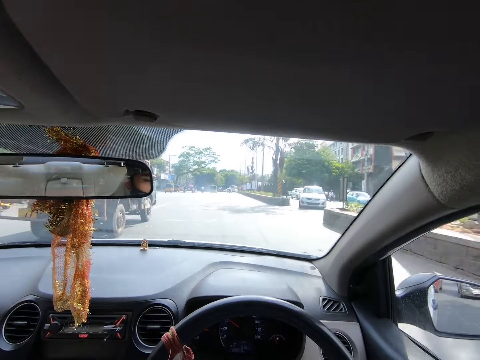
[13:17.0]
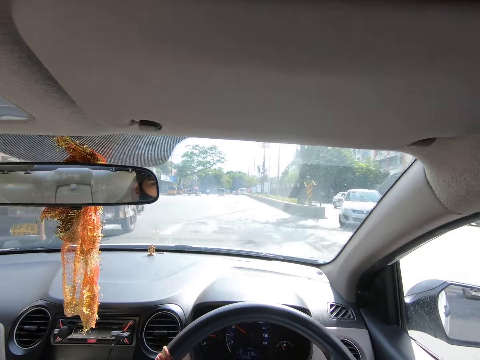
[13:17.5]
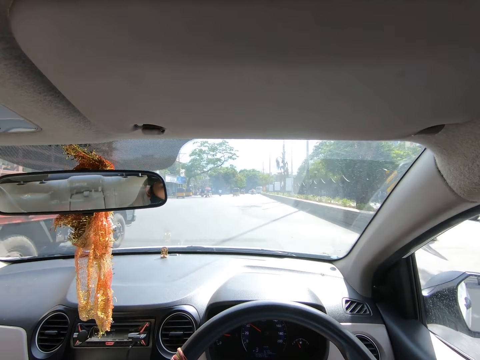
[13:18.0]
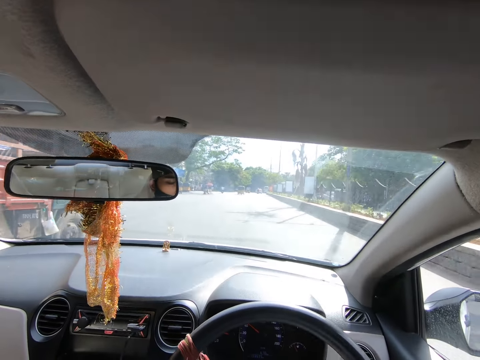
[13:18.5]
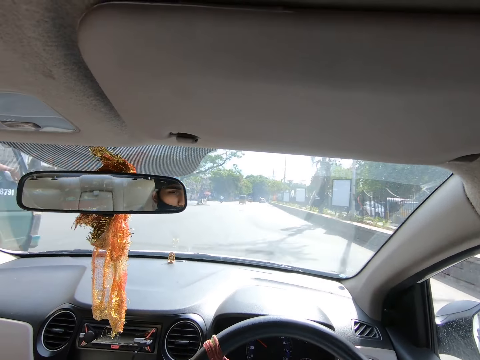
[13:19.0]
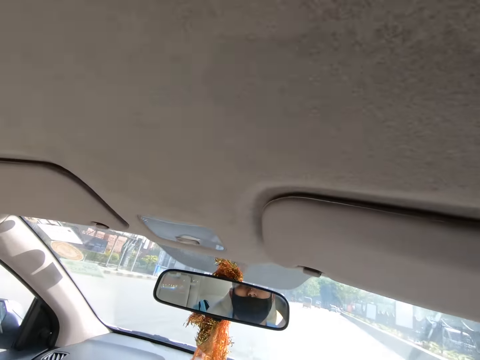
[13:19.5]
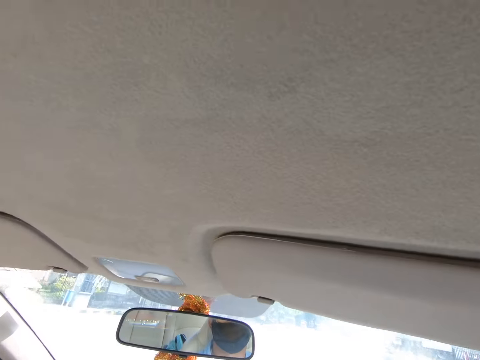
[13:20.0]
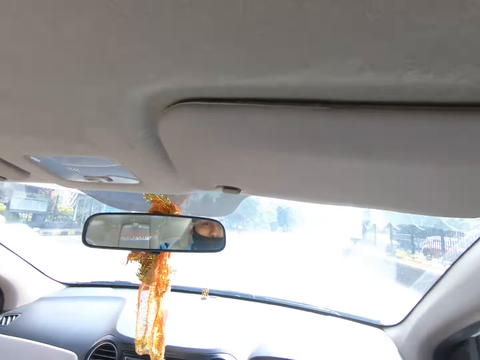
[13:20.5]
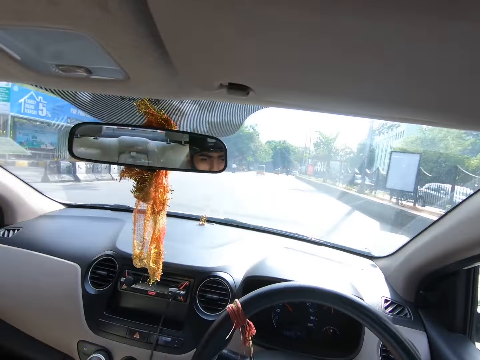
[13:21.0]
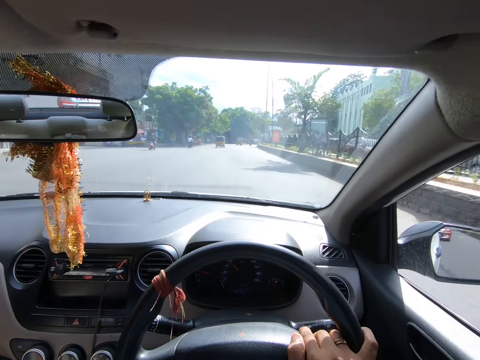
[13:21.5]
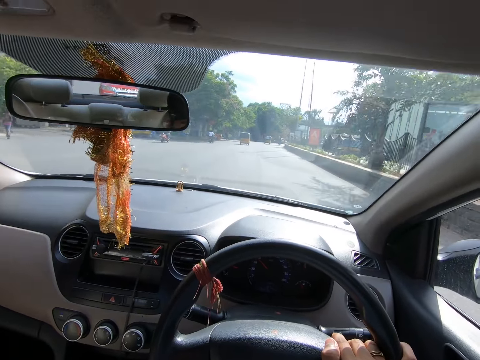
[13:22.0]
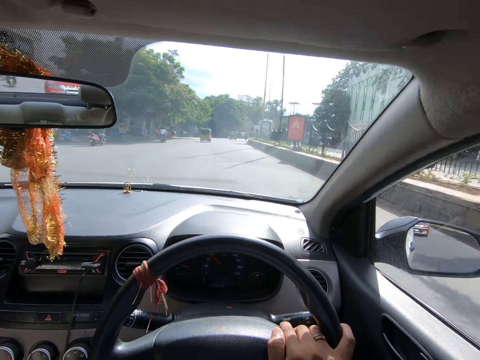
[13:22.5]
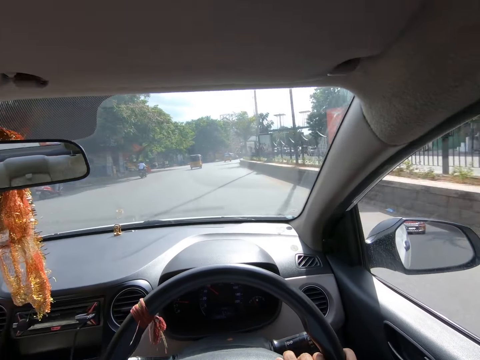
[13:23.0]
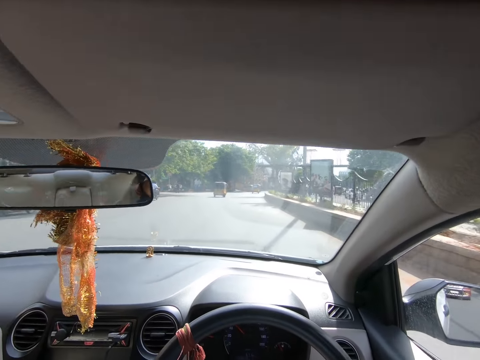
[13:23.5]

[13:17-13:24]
A white car drives past the camera wearer. A red car drives past the camera wearer. A truck drives past the camera wearer.

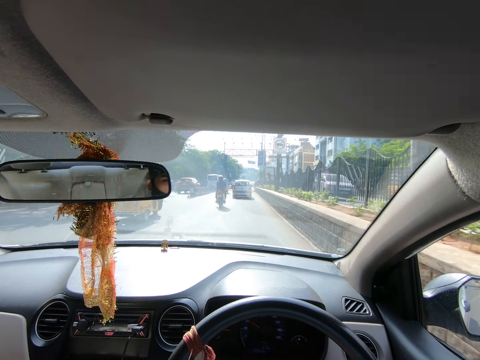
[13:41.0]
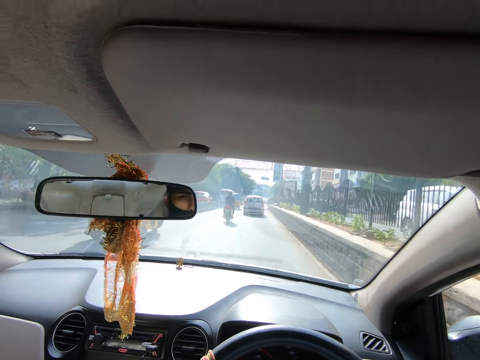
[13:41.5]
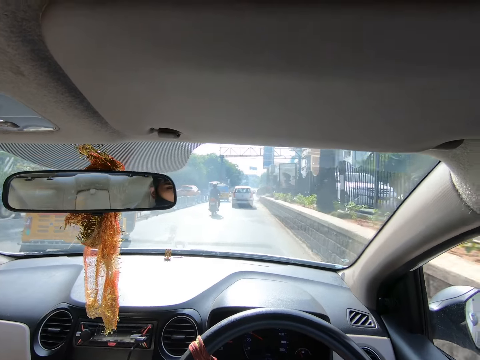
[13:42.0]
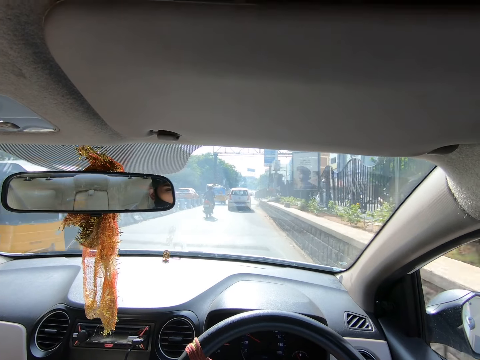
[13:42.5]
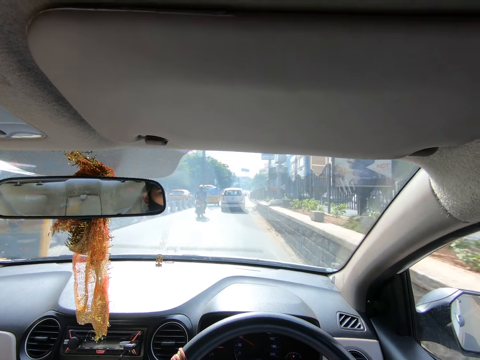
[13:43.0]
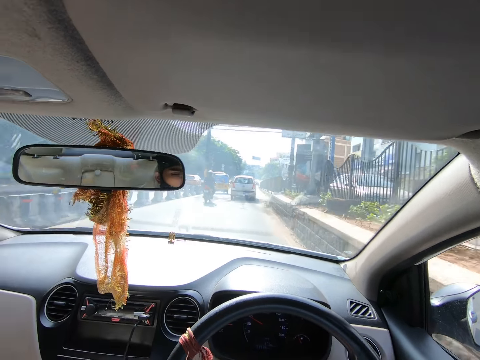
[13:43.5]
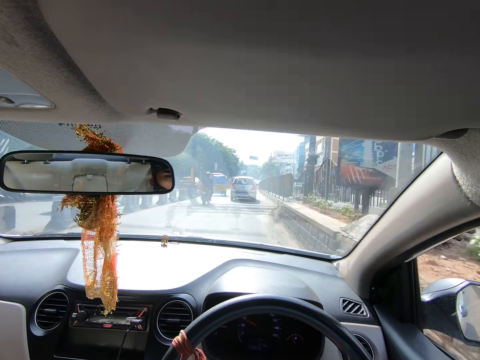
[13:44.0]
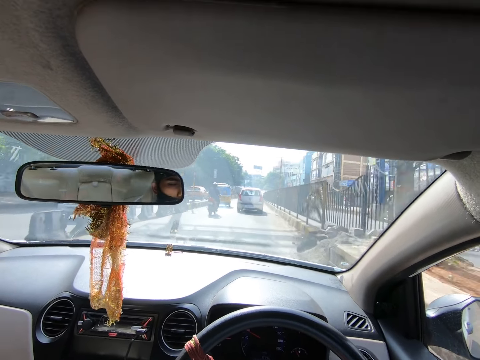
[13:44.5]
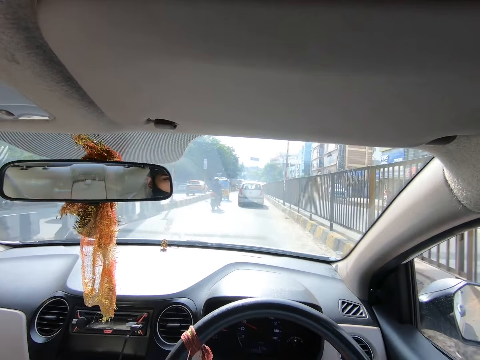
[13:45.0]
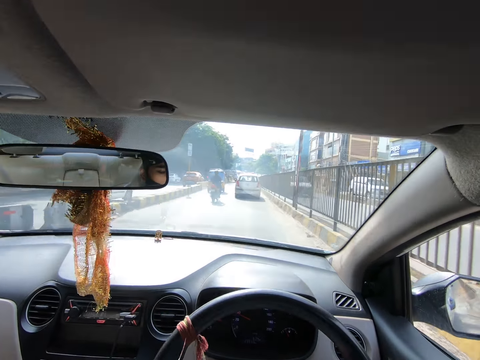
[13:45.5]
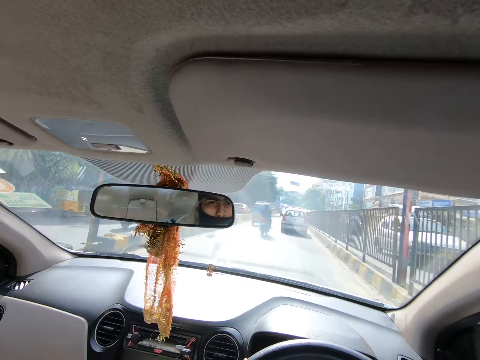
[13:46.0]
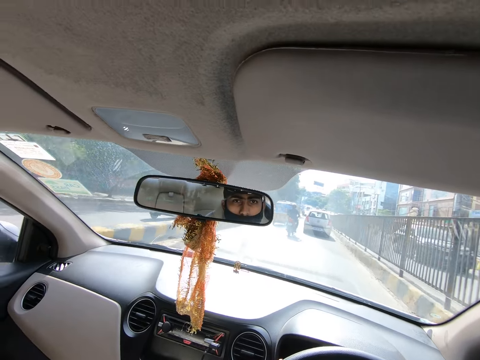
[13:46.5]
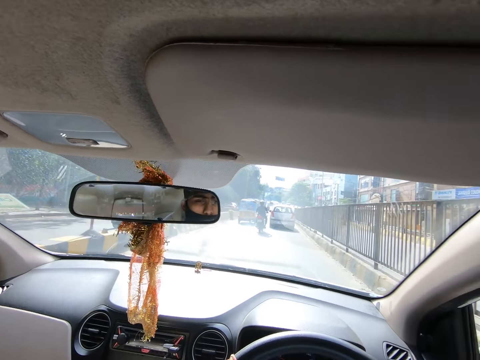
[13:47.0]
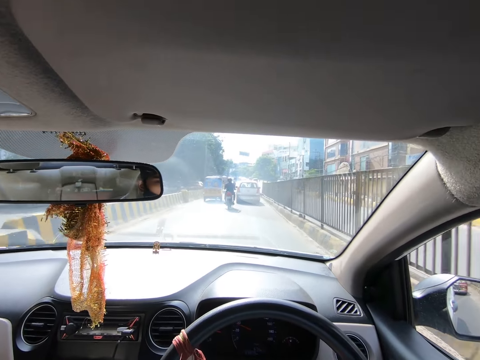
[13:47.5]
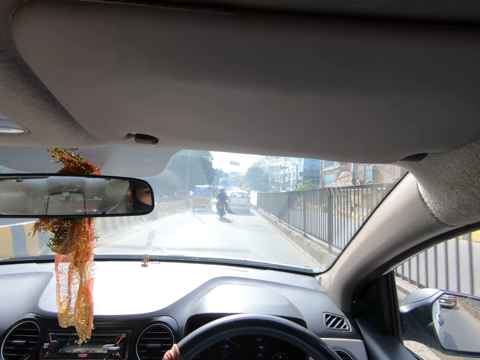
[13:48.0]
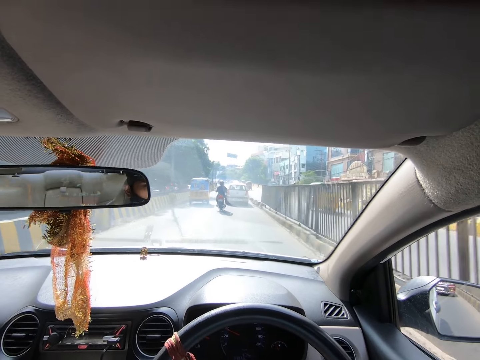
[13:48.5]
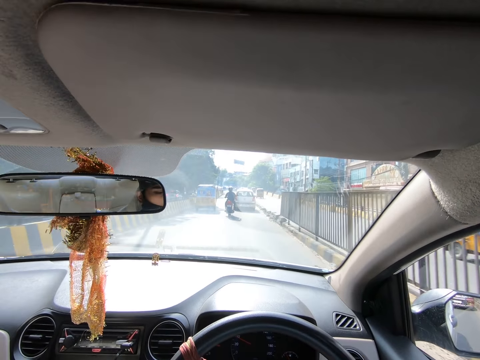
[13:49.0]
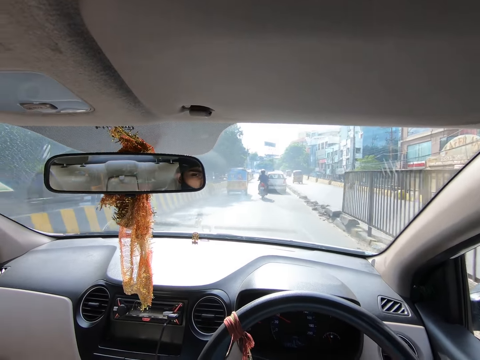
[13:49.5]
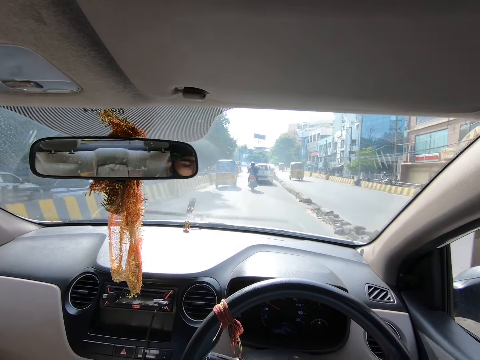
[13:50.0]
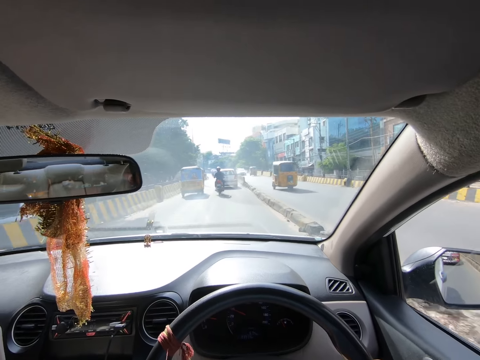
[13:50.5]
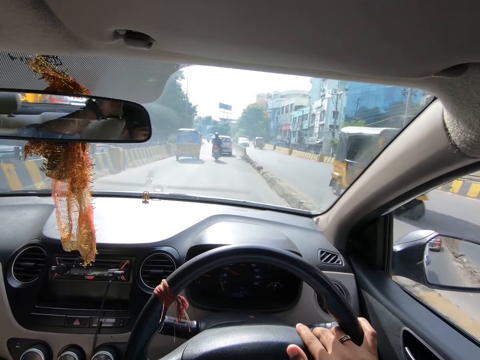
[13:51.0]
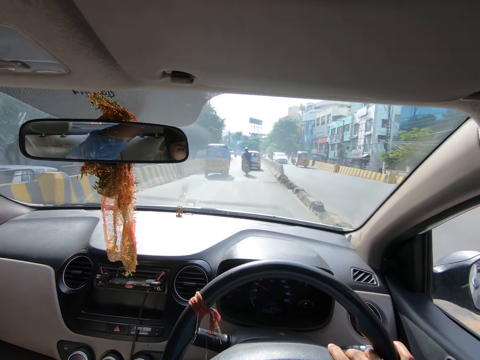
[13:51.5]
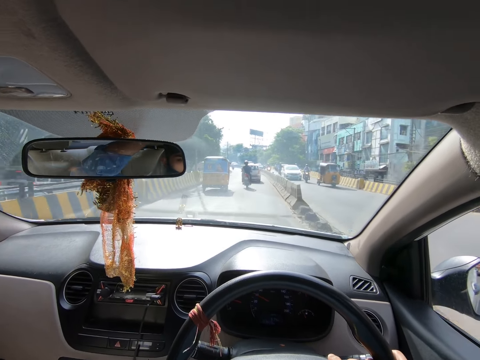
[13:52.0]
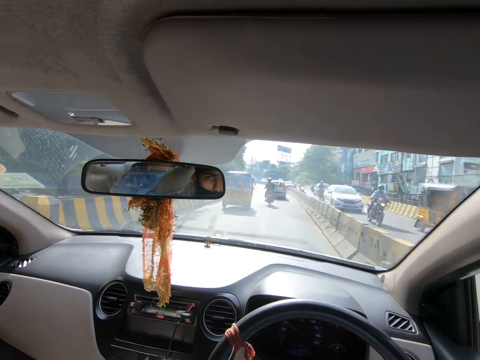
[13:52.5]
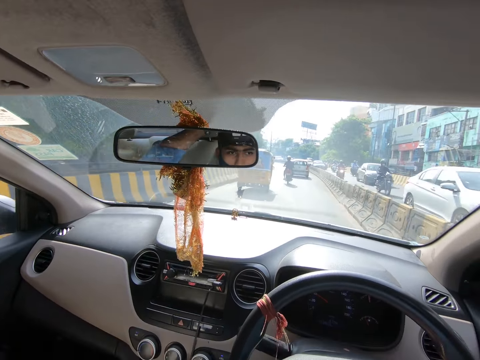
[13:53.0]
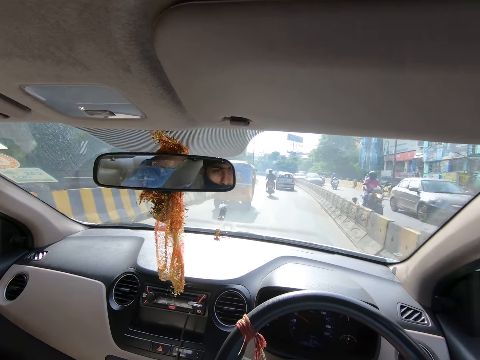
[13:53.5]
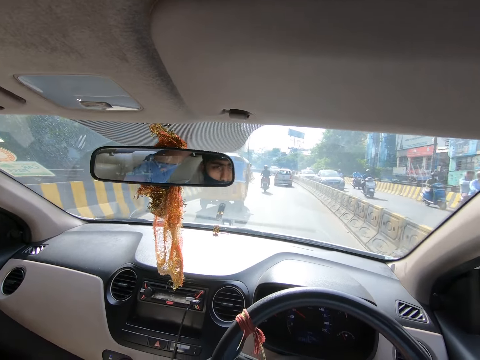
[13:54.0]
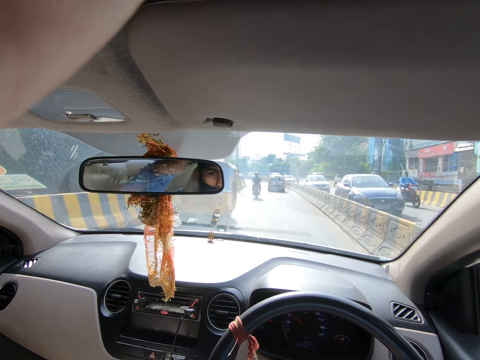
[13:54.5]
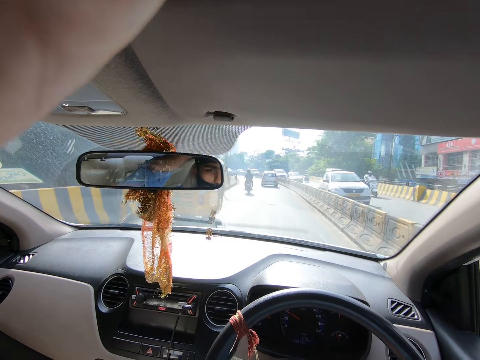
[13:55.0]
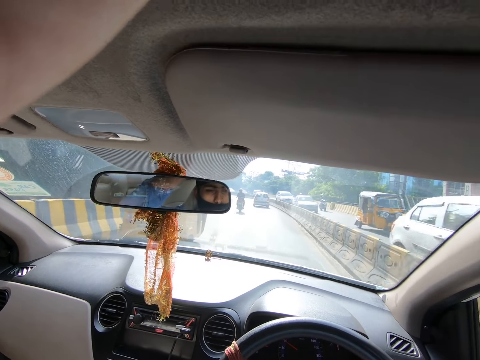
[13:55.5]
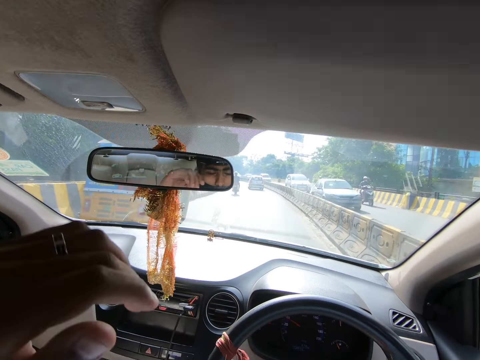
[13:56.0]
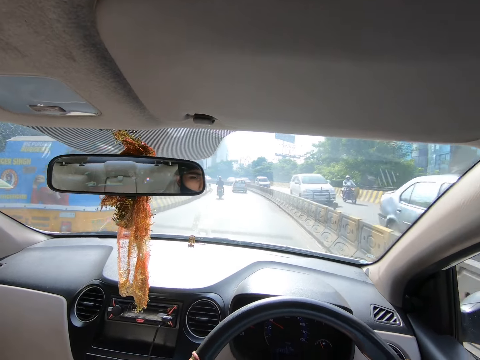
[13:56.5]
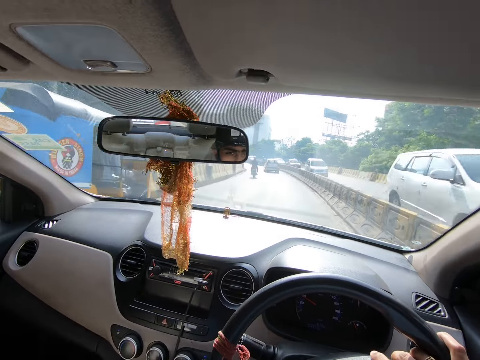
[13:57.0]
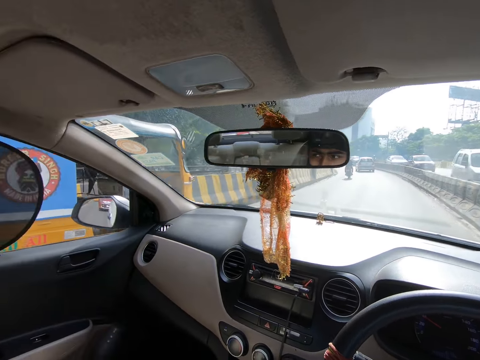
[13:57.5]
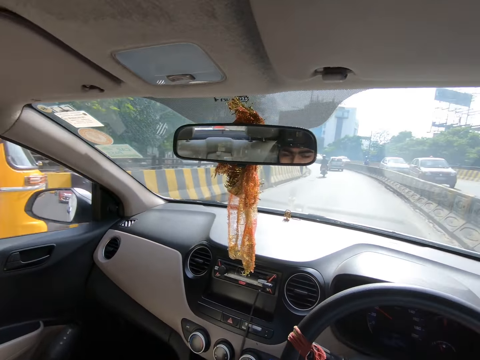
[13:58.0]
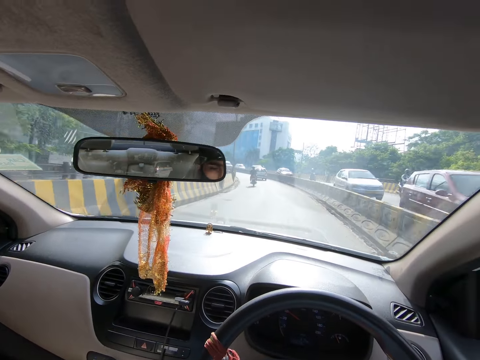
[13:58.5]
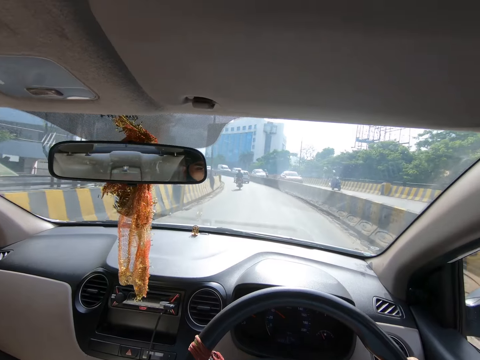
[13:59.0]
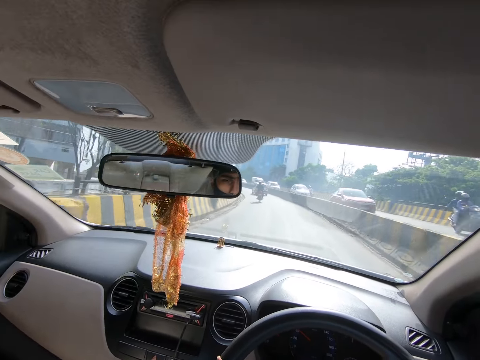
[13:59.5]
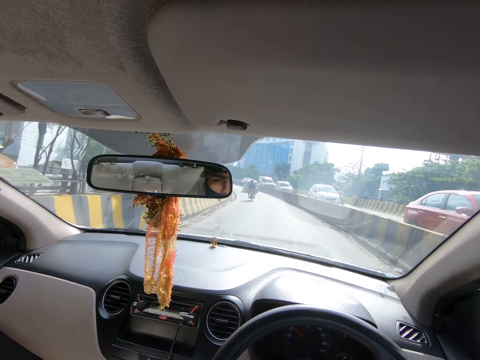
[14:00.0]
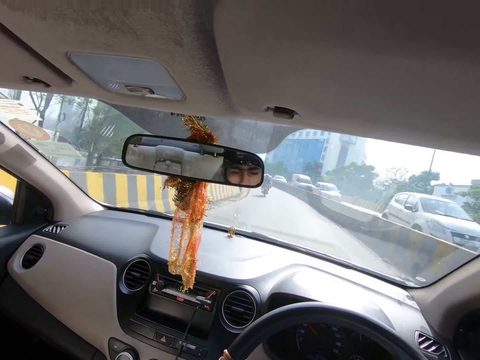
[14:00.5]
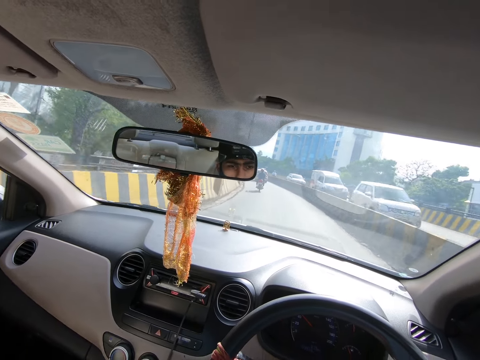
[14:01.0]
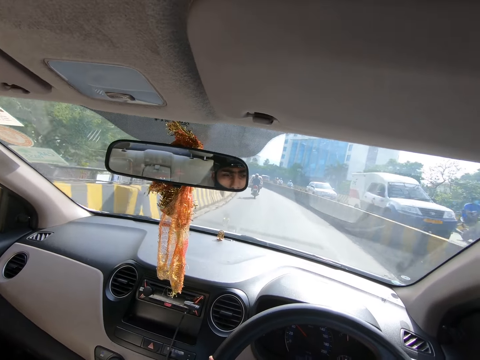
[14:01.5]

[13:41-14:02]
A white car drives past the camera wearer. The white car drives past him again. A black car drives past him. The camera wearer adjusts the camera on his head with his left hand. He drives the car on the road.
